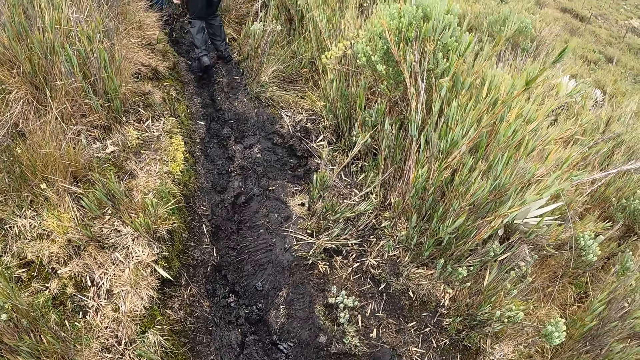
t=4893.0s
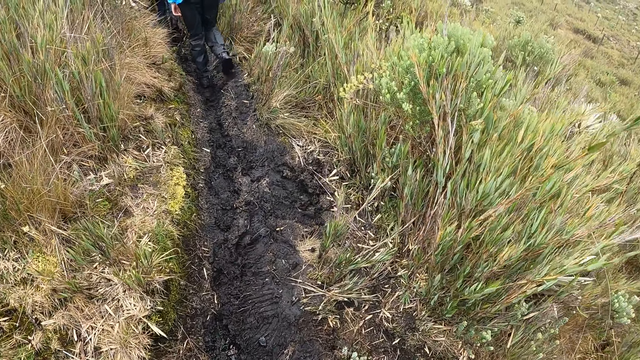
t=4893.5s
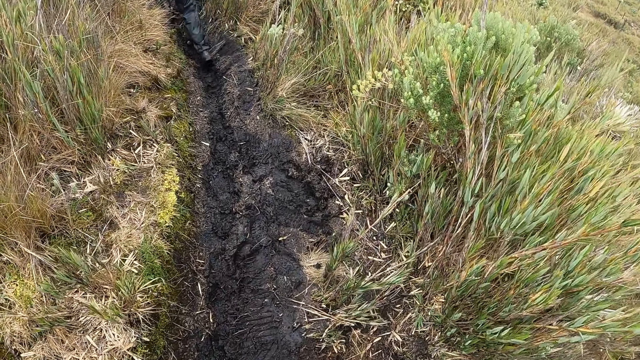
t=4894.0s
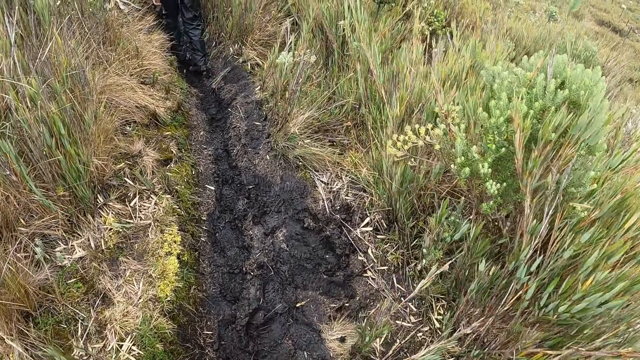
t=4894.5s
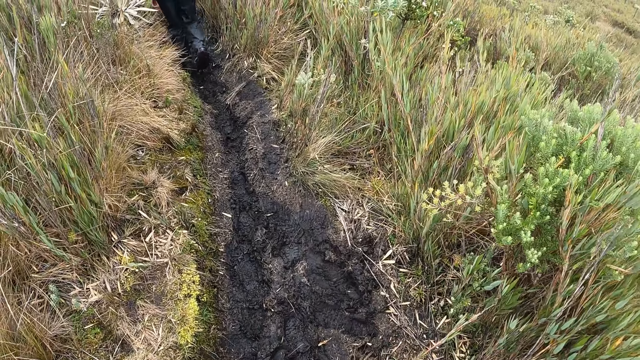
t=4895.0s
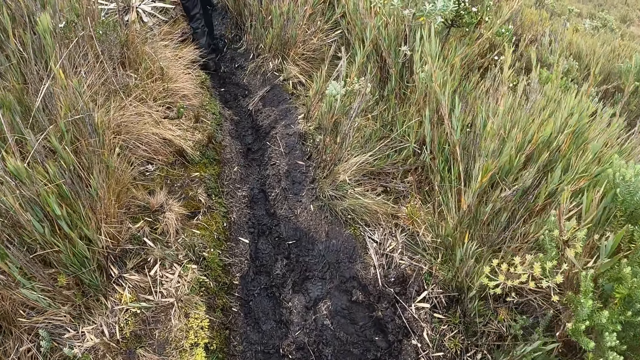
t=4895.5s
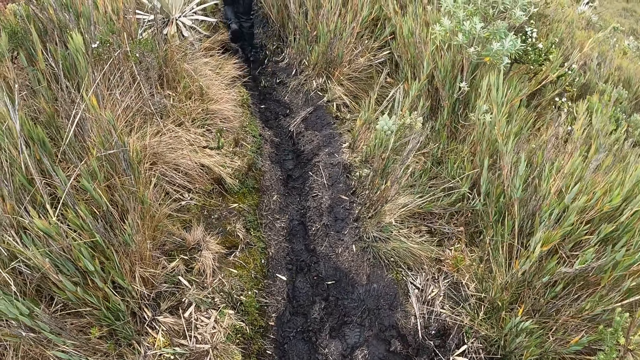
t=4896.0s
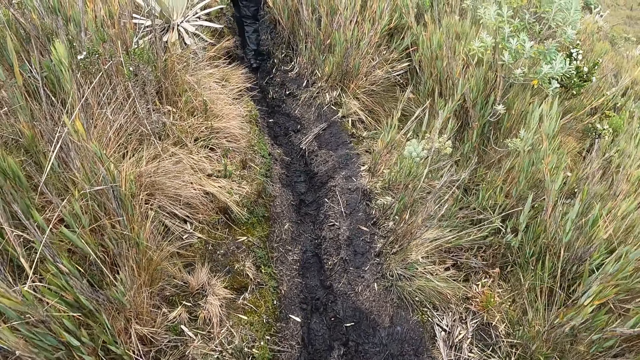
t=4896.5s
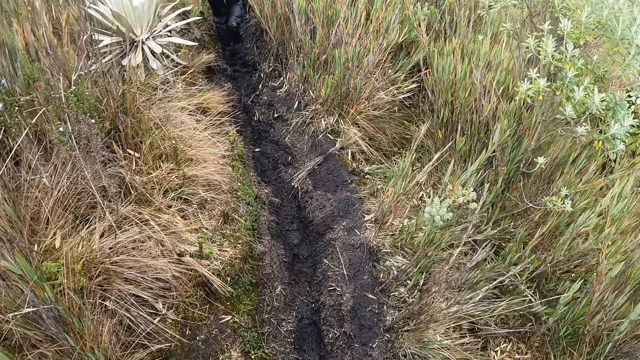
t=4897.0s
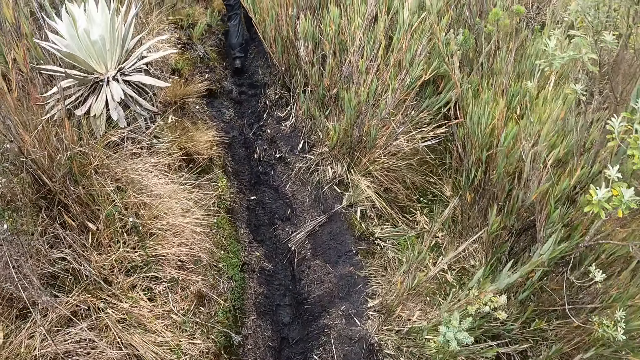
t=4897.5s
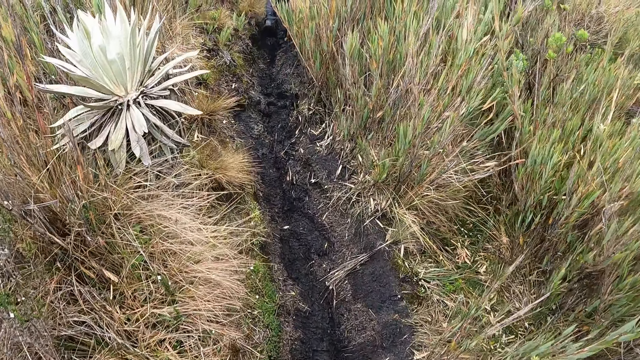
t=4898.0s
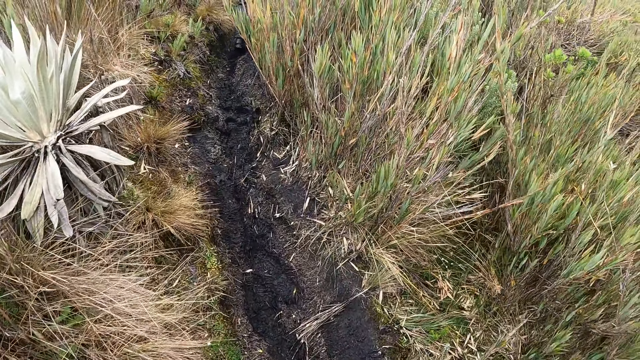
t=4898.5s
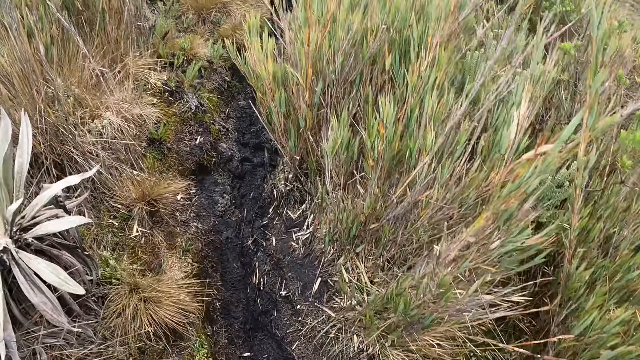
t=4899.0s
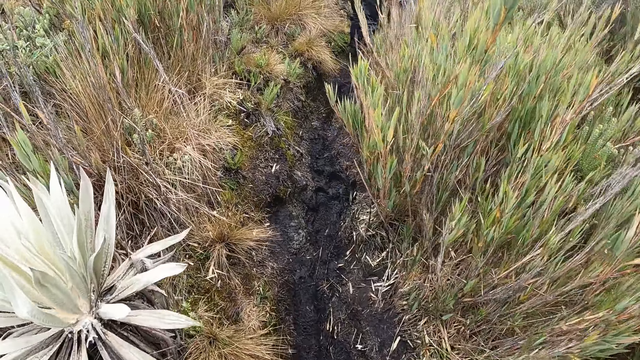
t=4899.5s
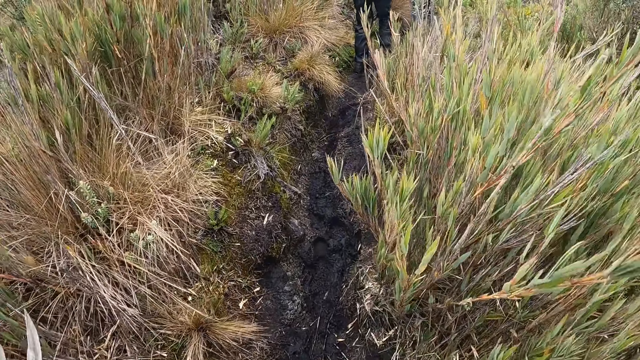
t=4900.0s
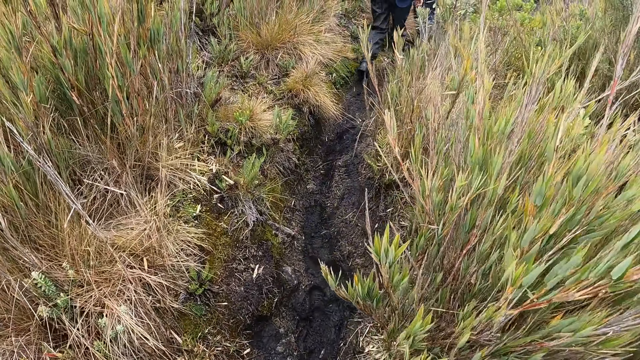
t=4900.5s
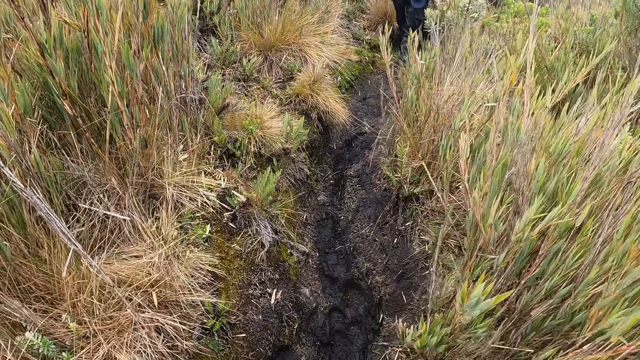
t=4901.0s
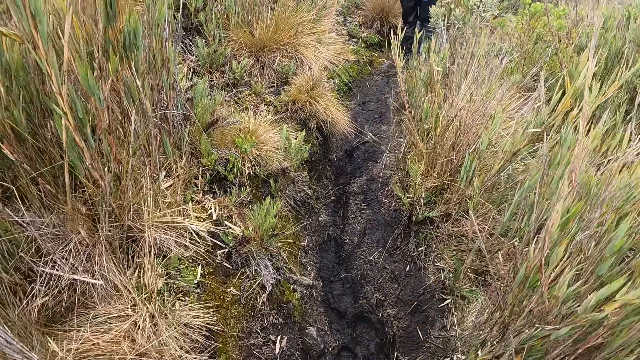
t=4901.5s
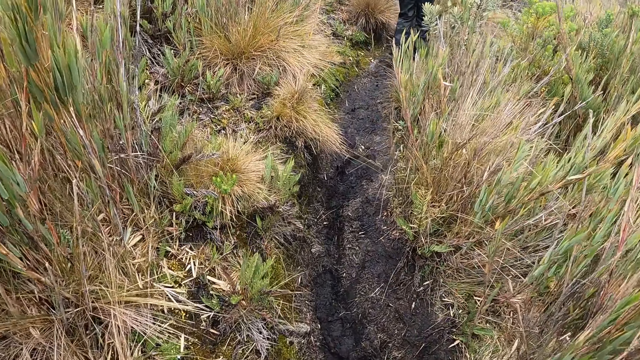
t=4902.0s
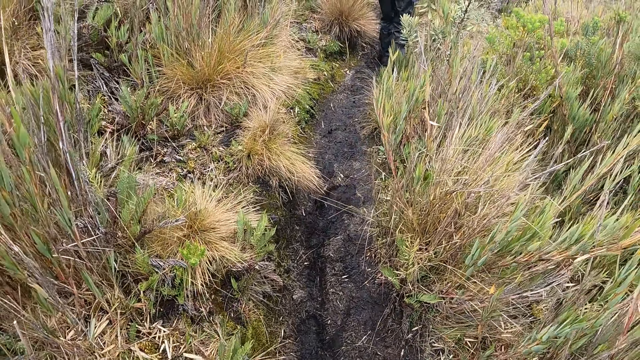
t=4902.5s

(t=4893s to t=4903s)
The camera wearer walks along the path.

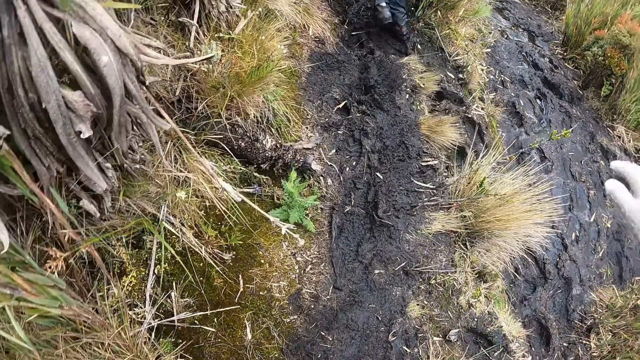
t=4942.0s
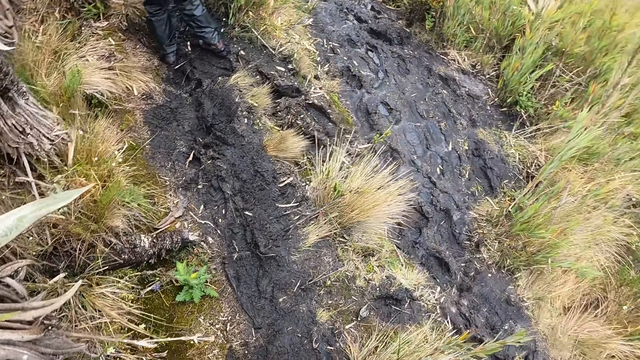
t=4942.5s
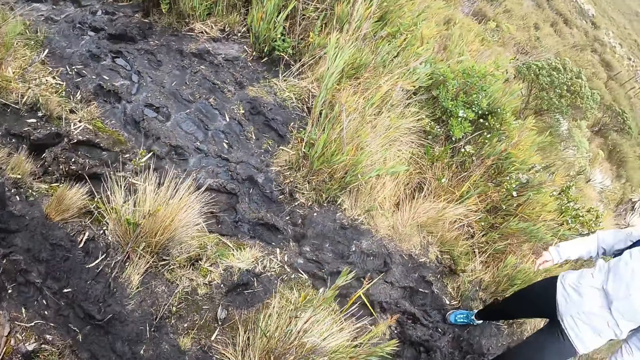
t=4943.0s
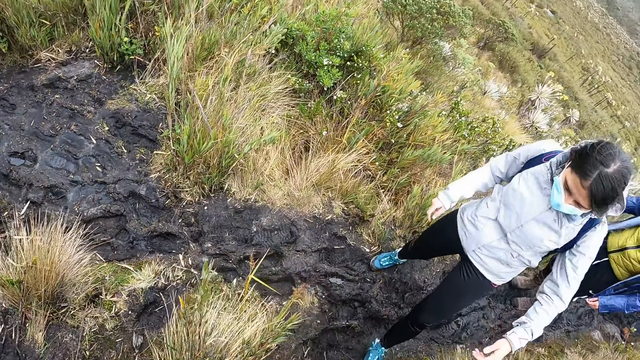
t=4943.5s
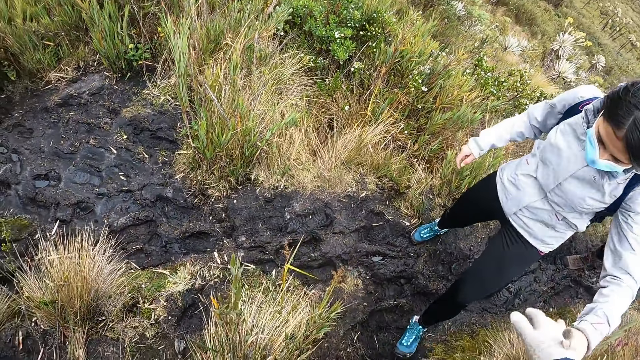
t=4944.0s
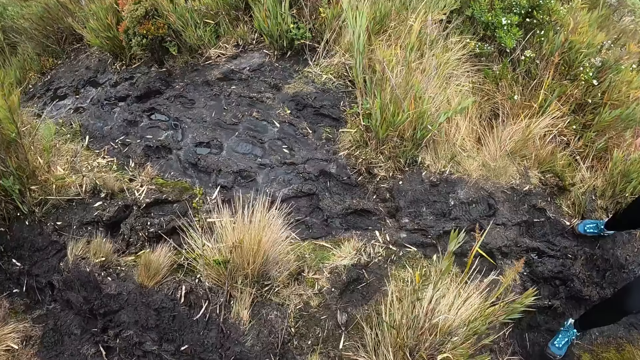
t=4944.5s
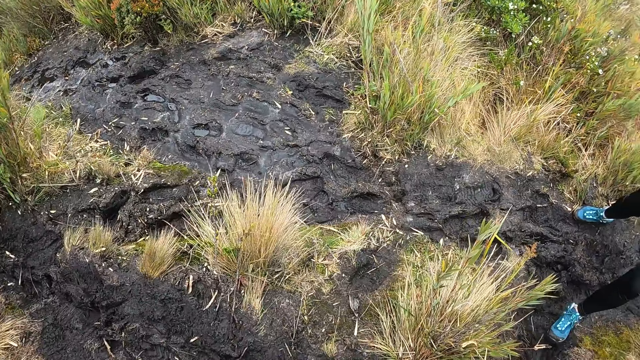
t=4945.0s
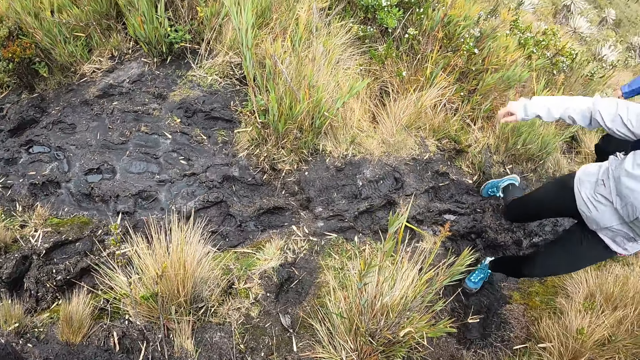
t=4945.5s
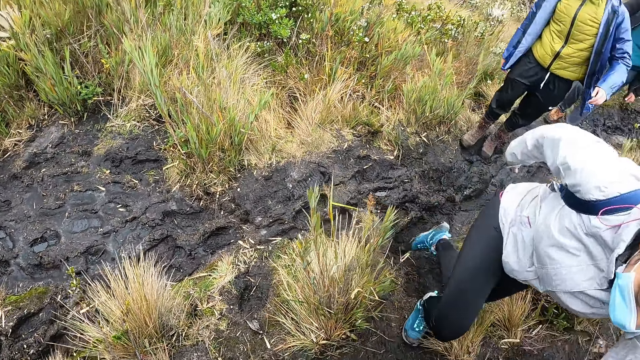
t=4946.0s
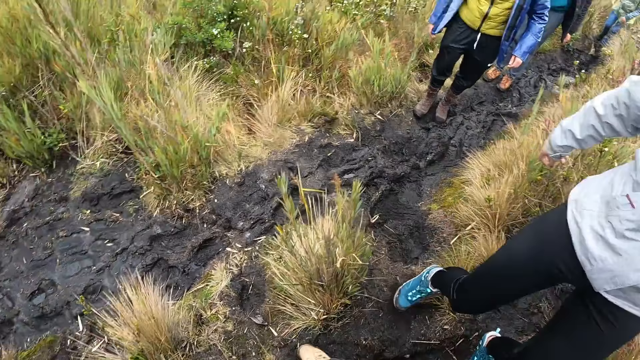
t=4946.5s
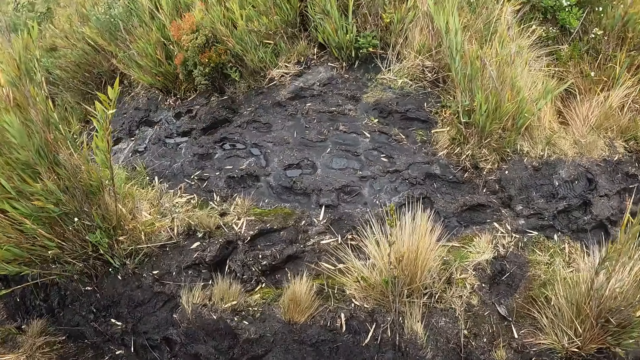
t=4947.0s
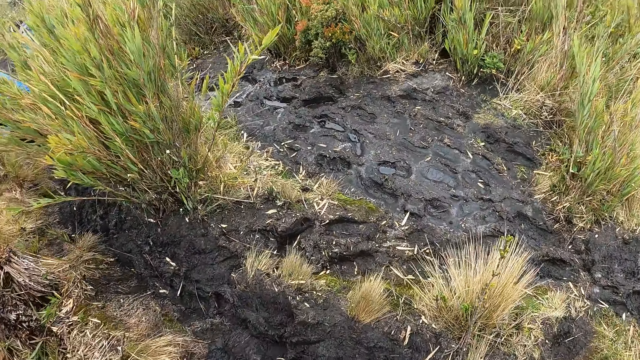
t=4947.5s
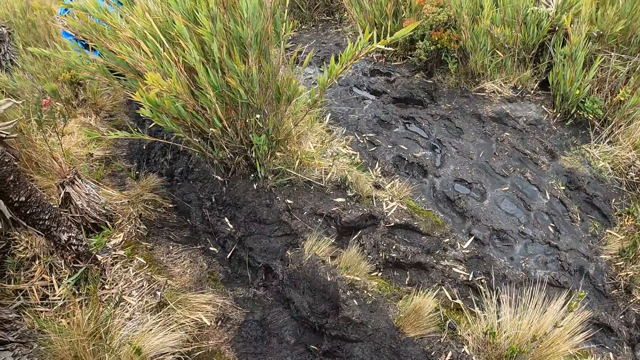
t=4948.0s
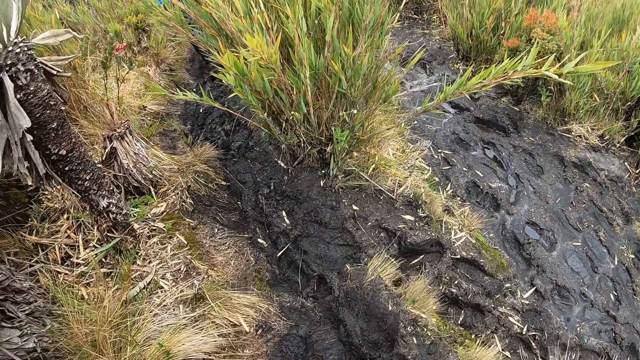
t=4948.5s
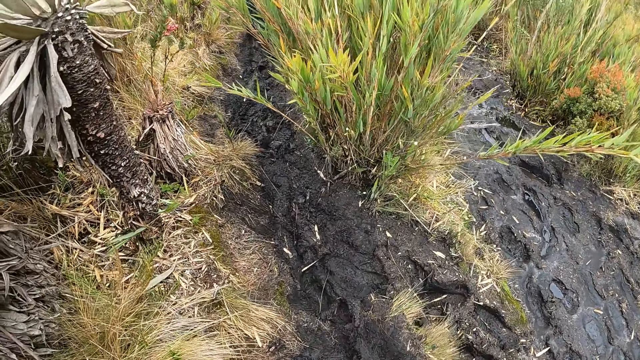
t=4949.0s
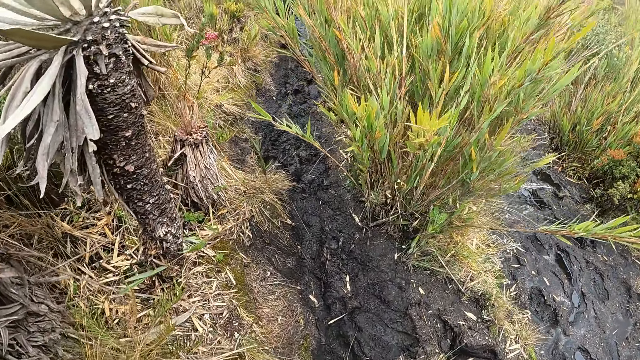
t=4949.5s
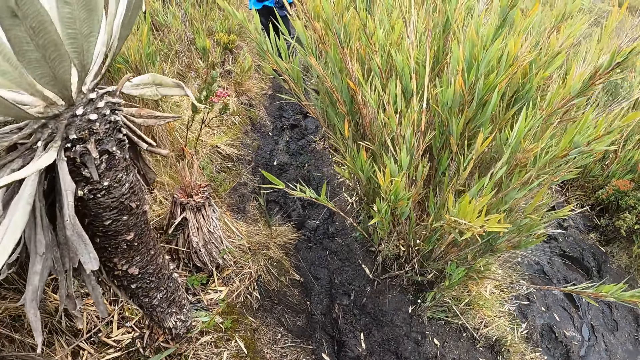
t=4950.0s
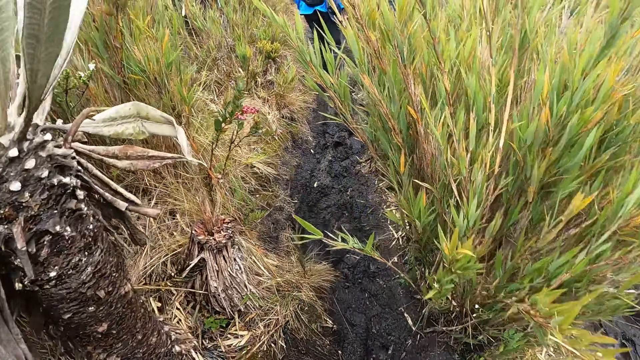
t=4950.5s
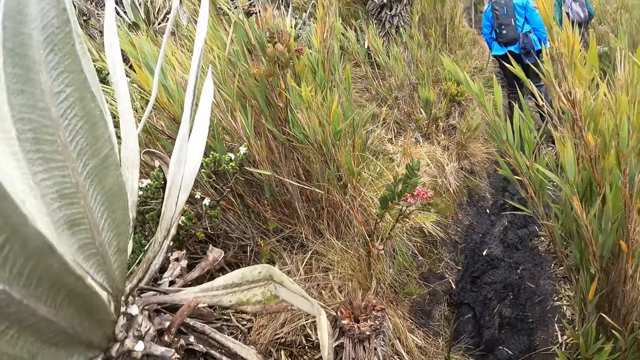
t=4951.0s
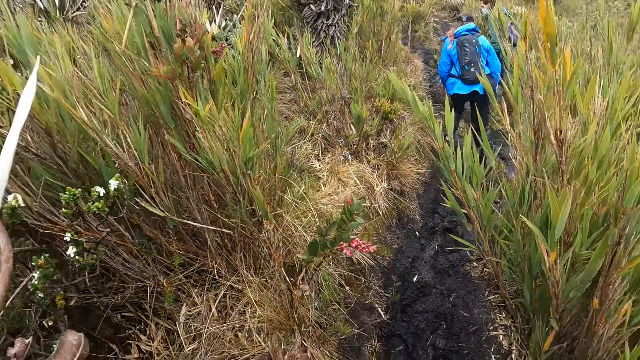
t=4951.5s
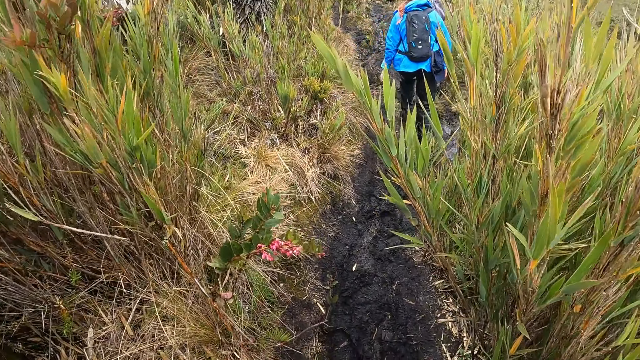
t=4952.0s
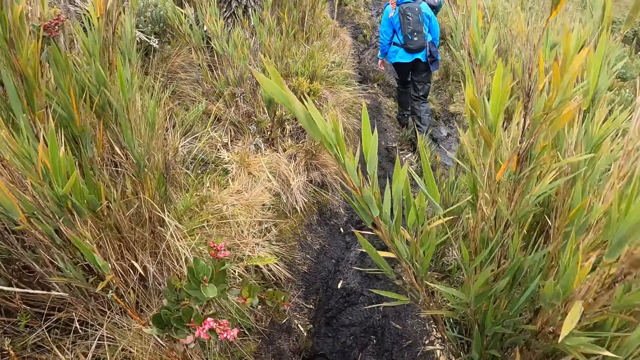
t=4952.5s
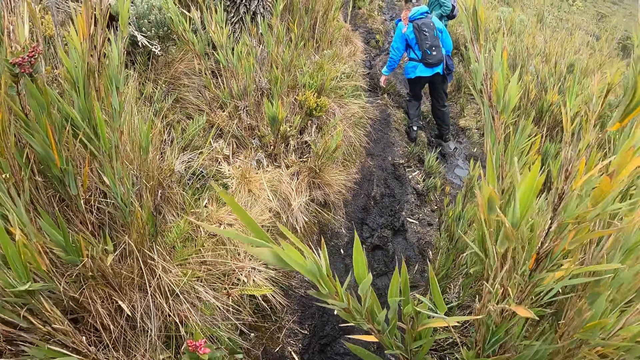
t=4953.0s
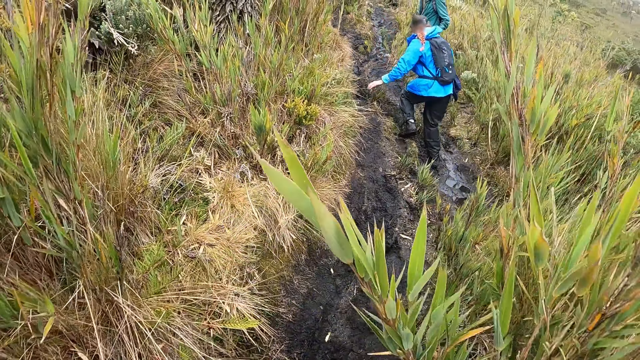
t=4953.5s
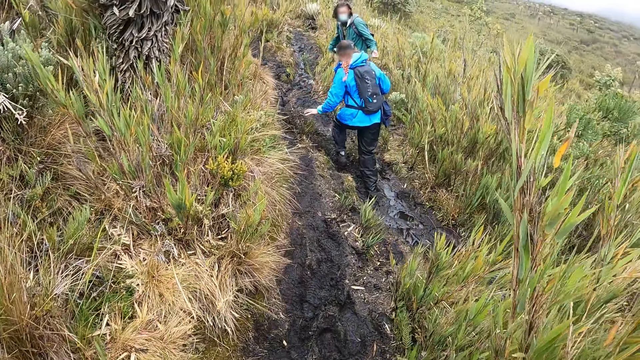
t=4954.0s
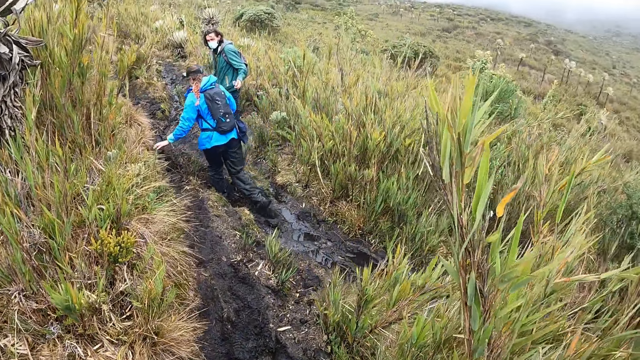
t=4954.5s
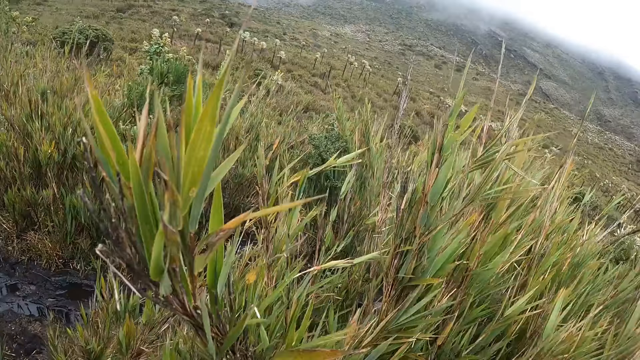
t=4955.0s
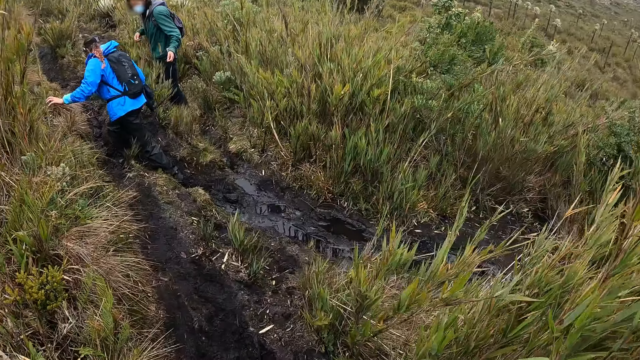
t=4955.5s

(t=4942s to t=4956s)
The camera wearer supports the woman with his right hand. He helps a person walk.
